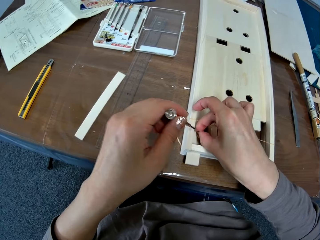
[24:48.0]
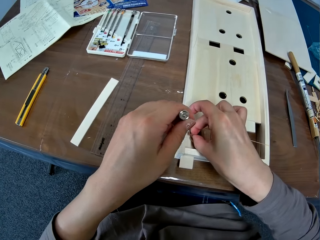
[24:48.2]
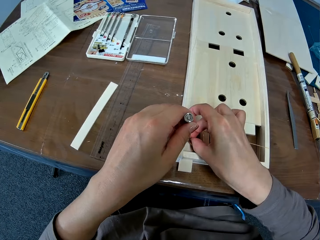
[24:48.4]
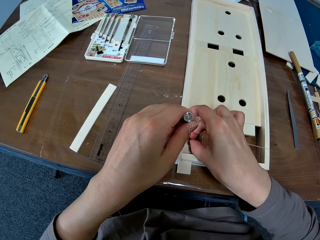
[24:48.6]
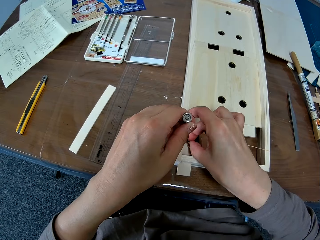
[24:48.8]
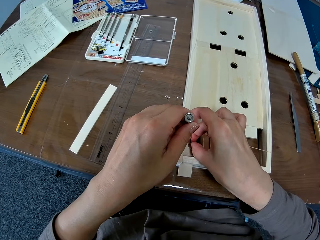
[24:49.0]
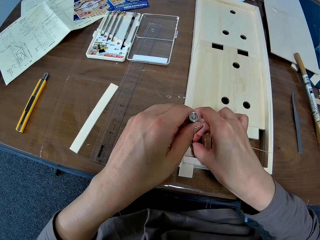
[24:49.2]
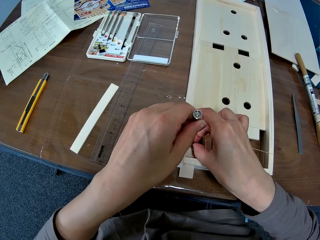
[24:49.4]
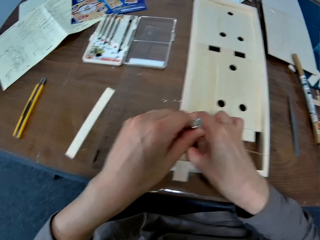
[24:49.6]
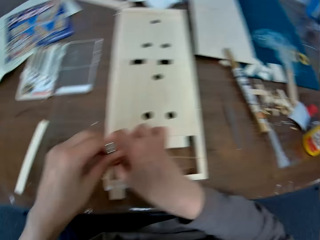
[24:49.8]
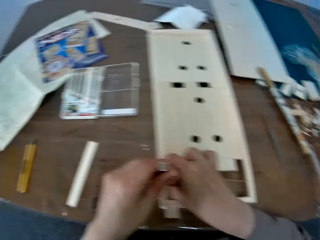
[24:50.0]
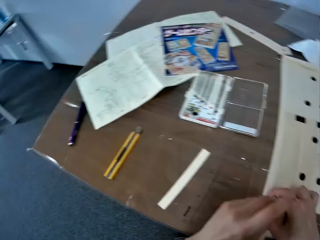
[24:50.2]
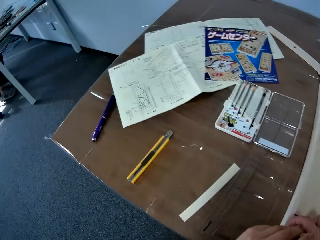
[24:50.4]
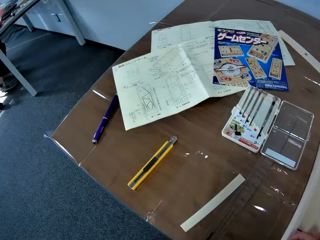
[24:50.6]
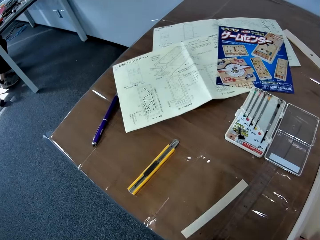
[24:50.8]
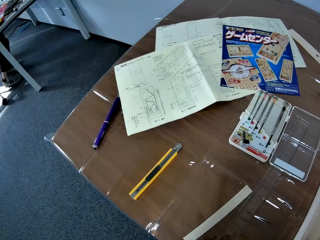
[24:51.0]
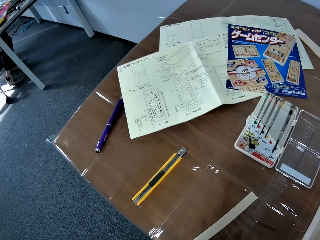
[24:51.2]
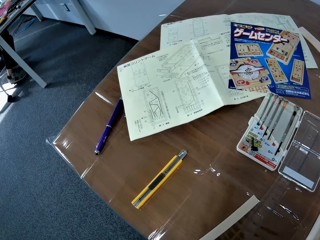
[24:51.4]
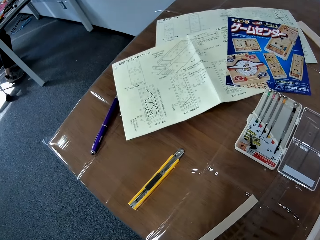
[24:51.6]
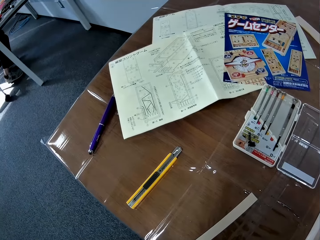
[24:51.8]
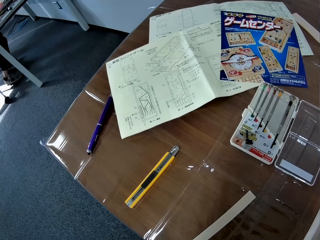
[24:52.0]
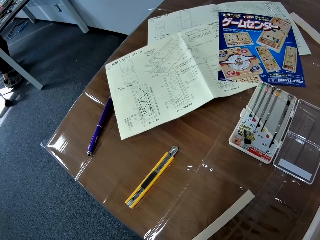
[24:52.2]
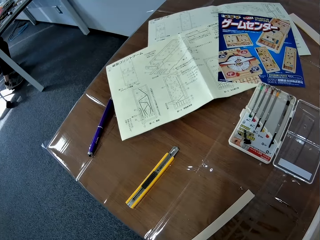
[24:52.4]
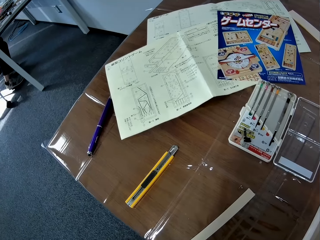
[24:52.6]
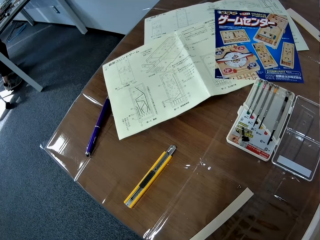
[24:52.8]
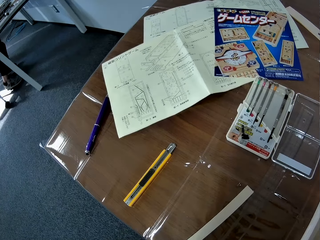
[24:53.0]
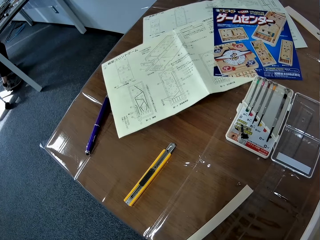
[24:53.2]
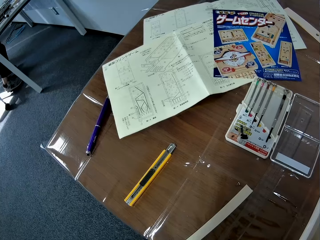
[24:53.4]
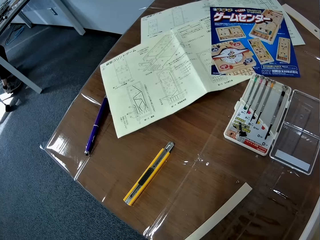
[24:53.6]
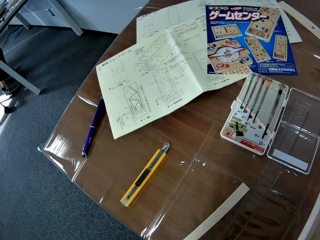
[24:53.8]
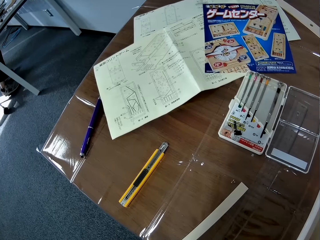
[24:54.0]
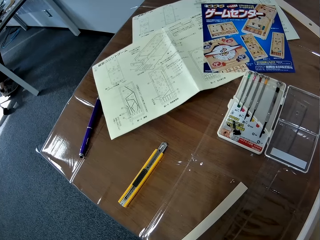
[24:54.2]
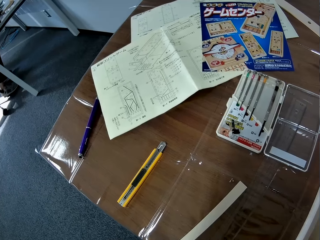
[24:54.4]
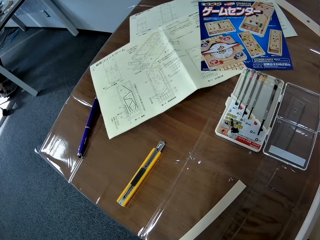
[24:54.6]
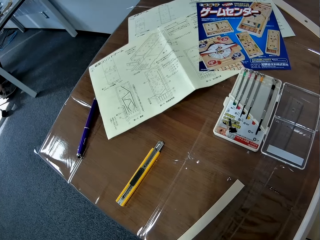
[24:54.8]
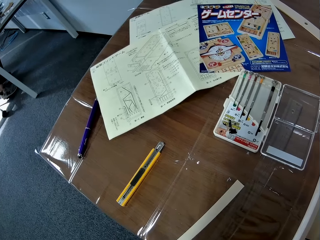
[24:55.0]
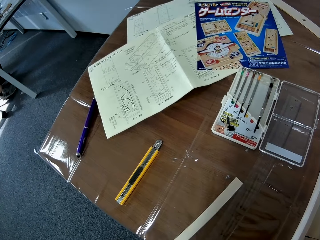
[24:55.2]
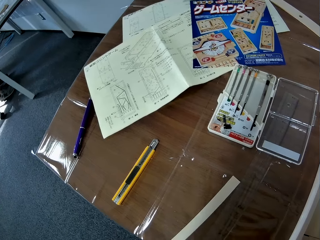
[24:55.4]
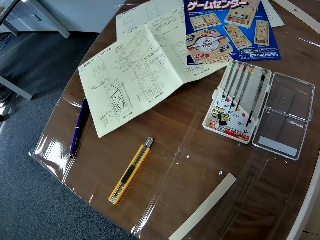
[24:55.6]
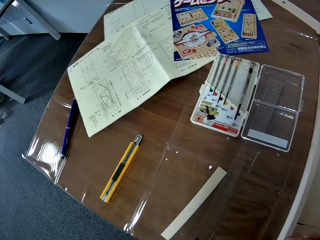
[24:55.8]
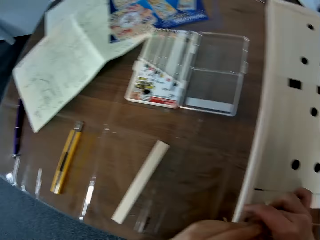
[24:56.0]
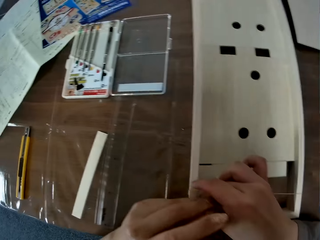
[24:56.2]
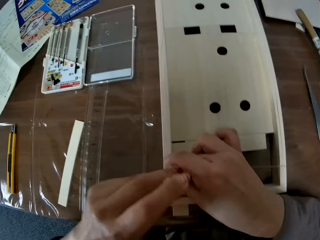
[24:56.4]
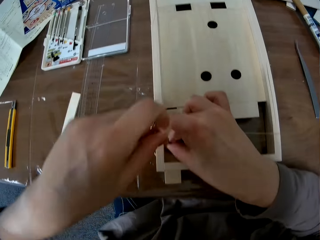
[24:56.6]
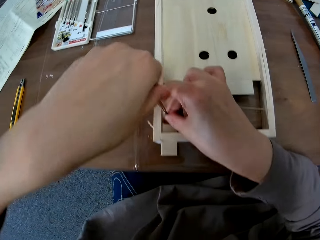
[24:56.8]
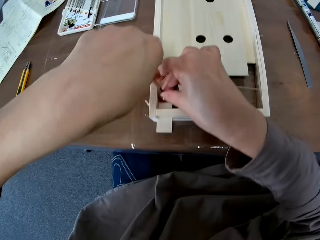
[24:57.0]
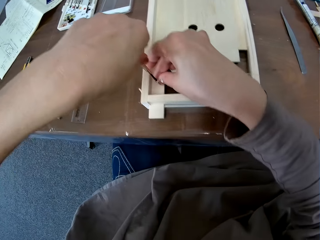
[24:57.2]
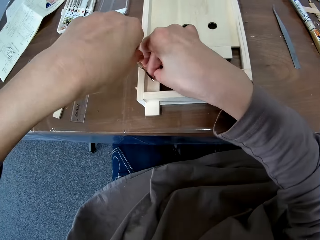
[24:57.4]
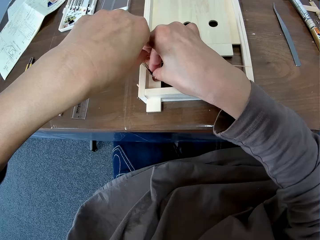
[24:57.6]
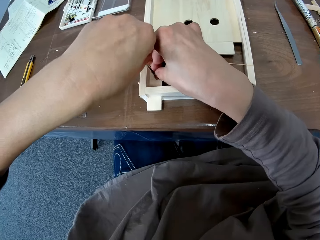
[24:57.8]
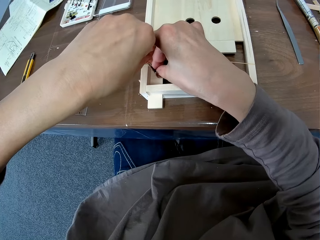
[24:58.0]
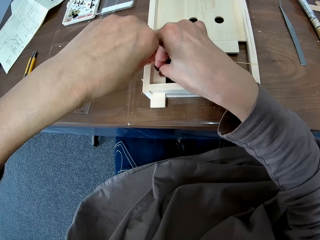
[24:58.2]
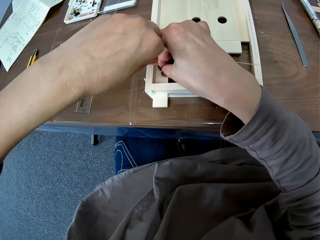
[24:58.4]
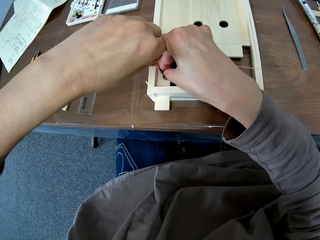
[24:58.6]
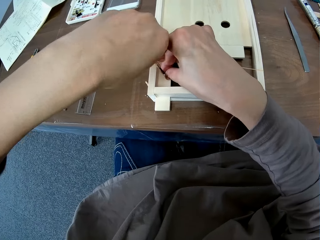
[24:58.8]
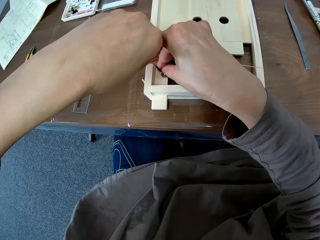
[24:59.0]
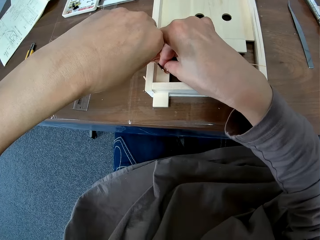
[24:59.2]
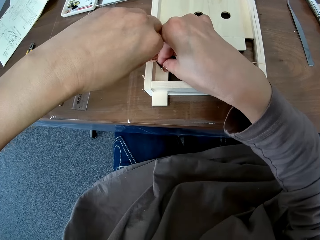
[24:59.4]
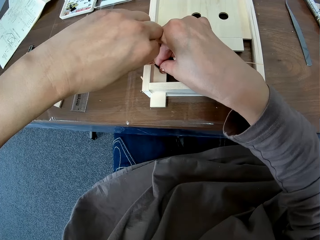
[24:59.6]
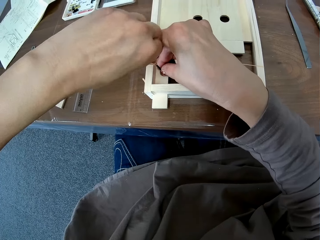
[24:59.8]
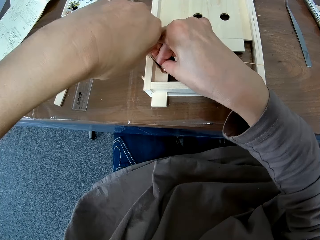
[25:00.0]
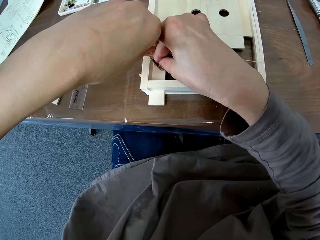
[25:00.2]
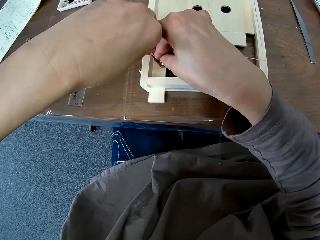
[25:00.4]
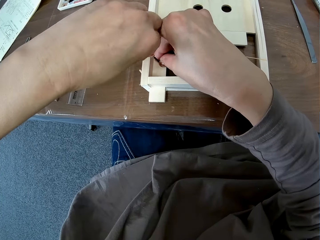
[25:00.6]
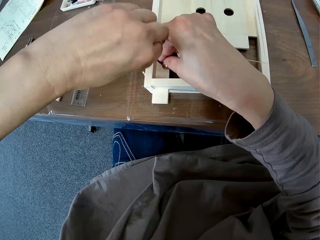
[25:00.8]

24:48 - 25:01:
The camera wearer drives the screw into the wooden model with the screwdriver in her left hand. She stares on the table. She fixes the bolt on the piece of wood.
